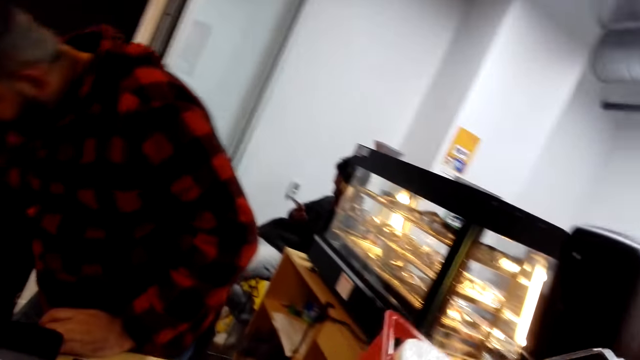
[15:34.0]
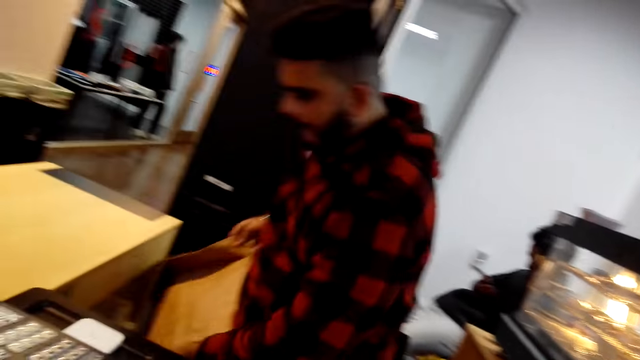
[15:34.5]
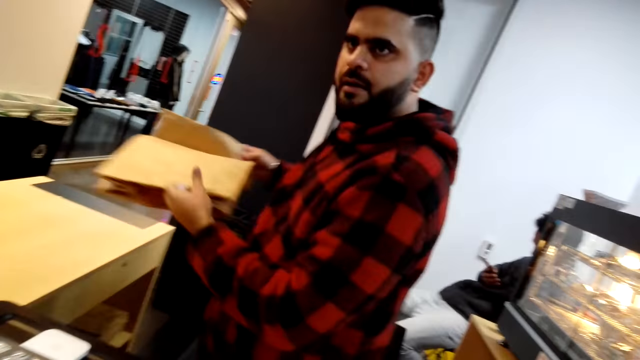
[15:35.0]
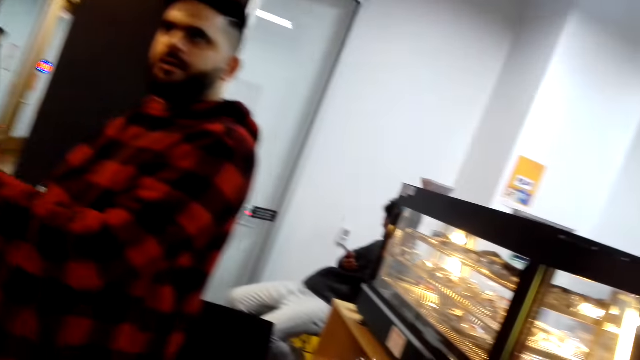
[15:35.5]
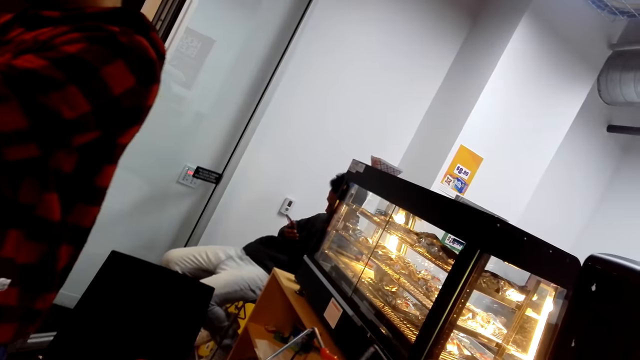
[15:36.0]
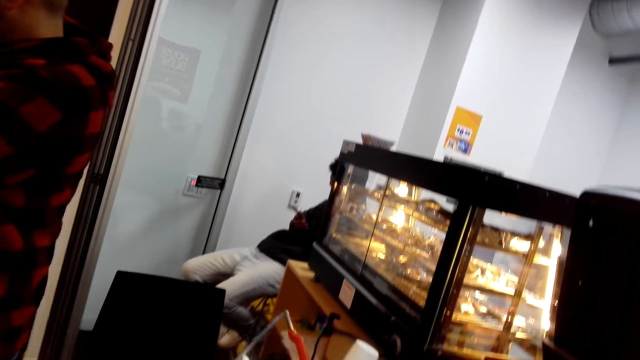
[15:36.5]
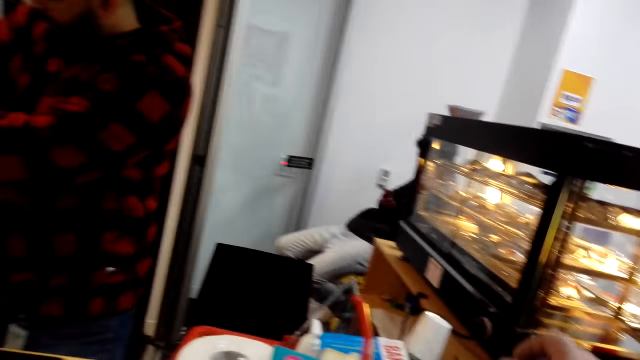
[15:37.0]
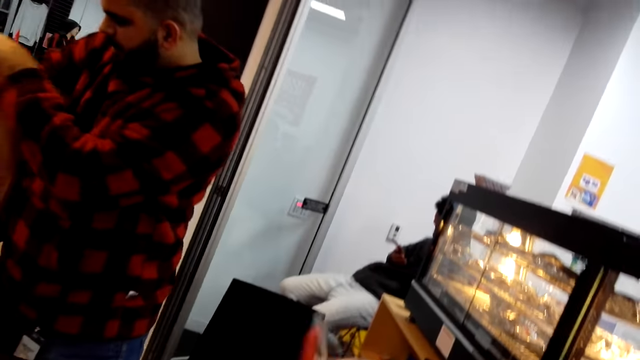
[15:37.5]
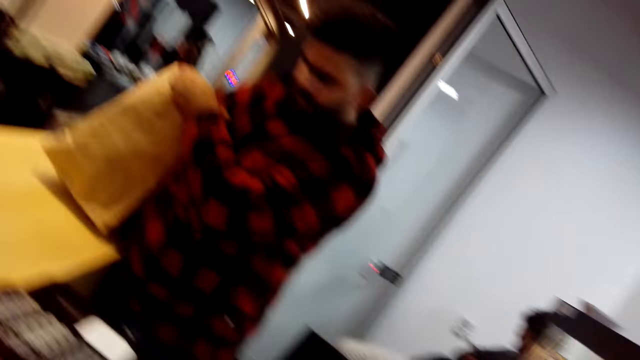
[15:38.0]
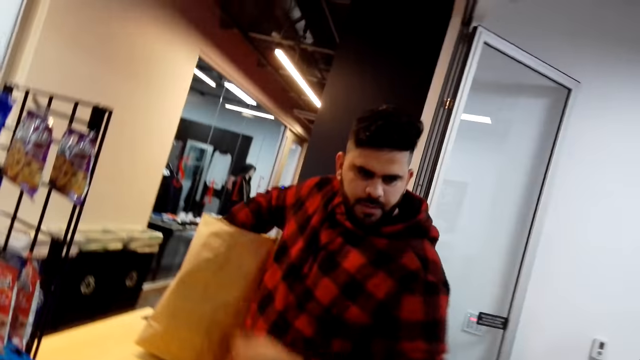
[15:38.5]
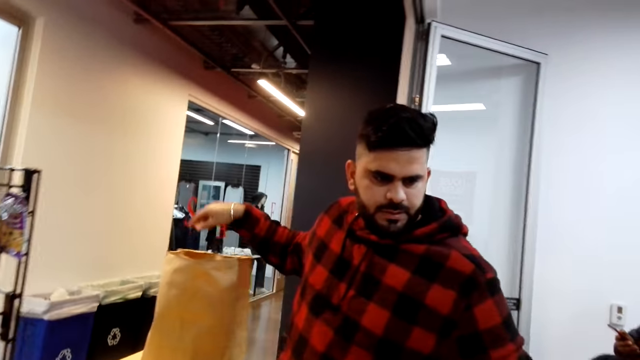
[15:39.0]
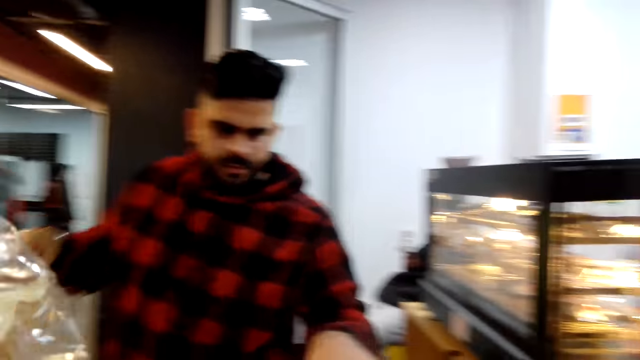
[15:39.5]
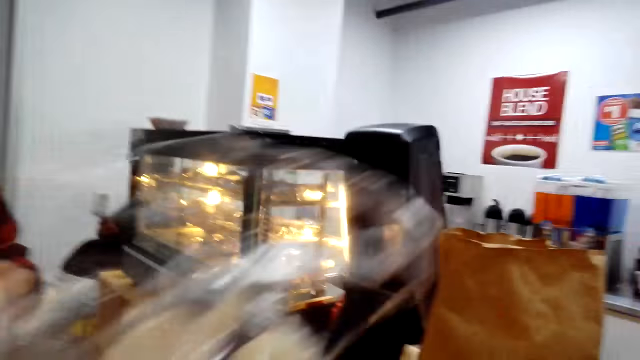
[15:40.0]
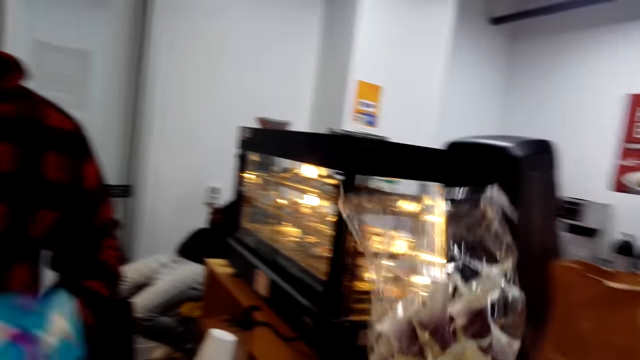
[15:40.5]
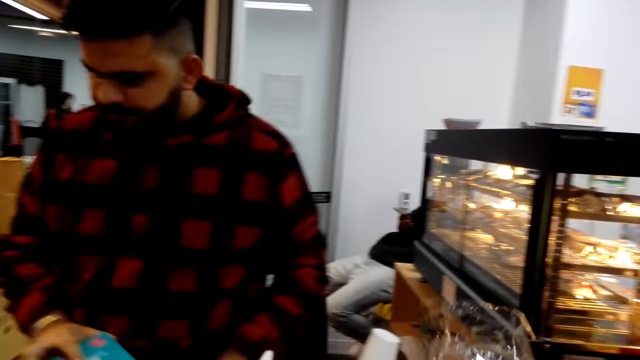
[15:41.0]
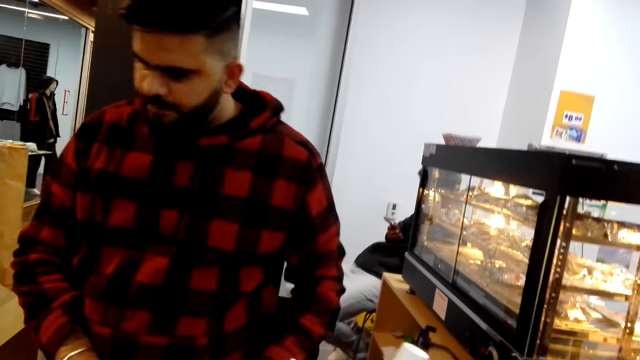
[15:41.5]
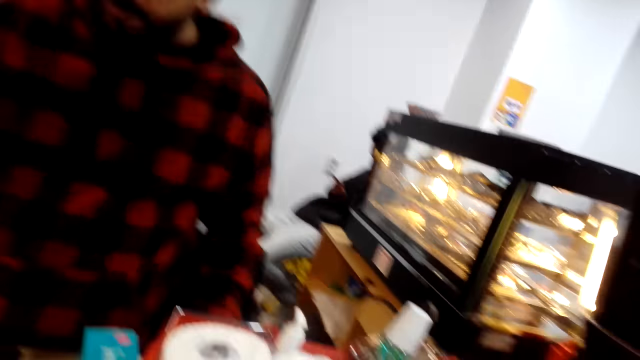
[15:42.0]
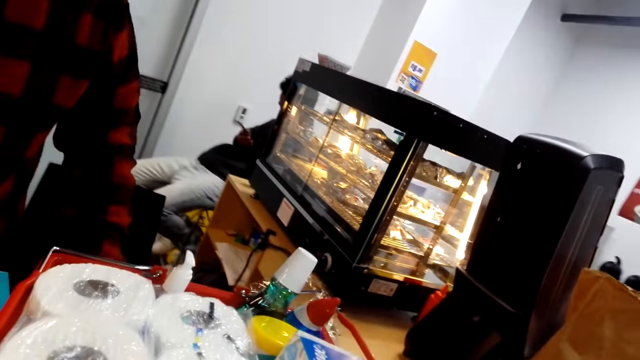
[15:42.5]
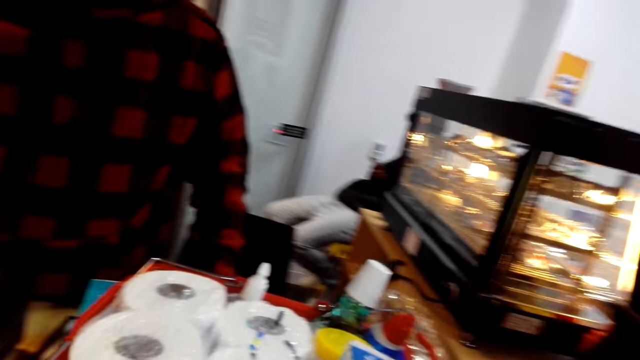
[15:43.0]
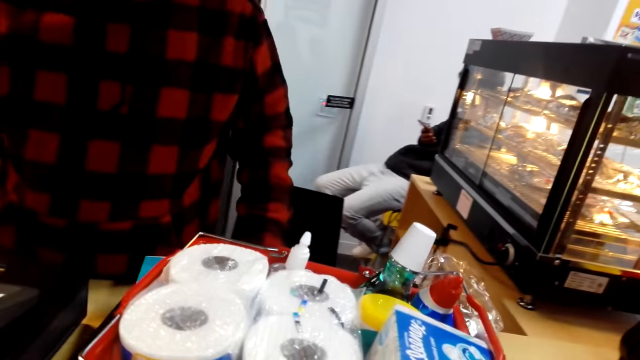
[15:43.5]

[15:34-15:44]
A man picks up the envelope. Another man looks at the phone. The camera wearer looks around and talks to someone. The first man moves the hand. The camera wearer moves the hand and looks around.

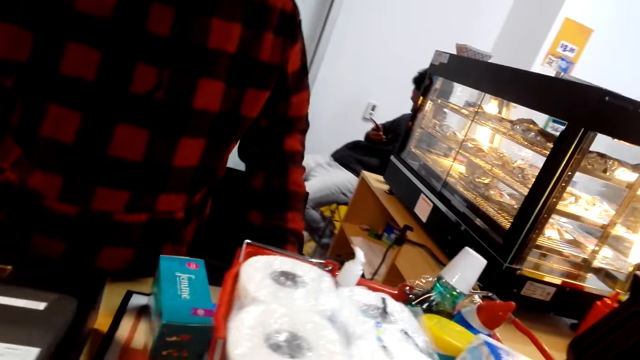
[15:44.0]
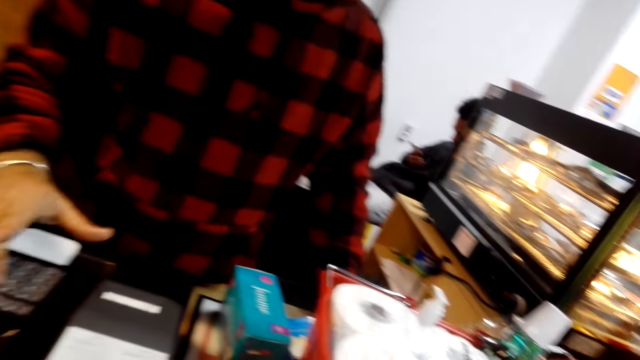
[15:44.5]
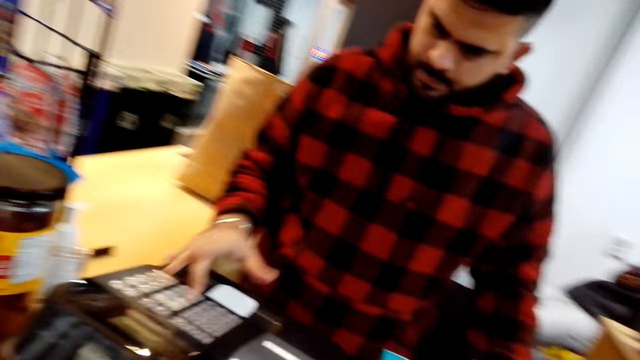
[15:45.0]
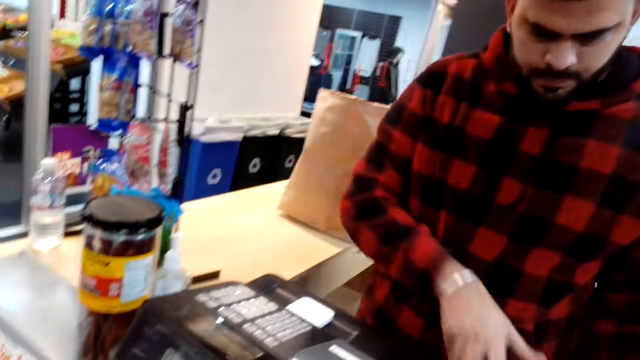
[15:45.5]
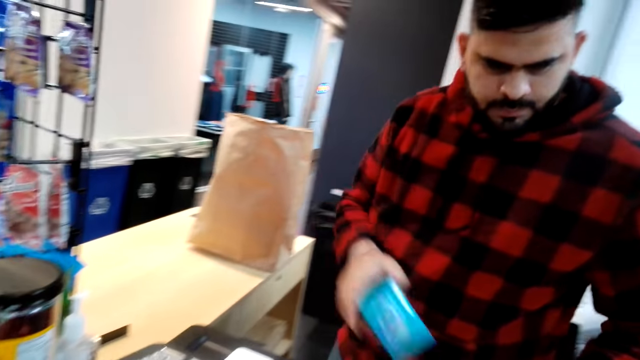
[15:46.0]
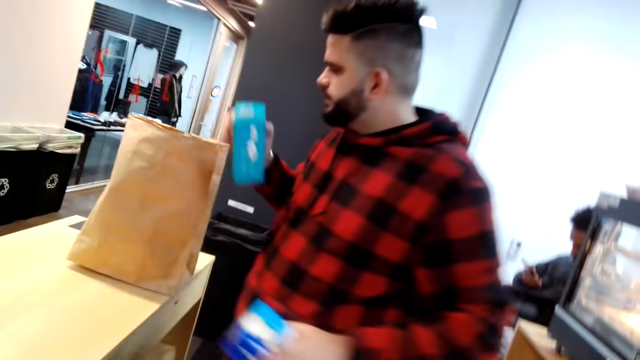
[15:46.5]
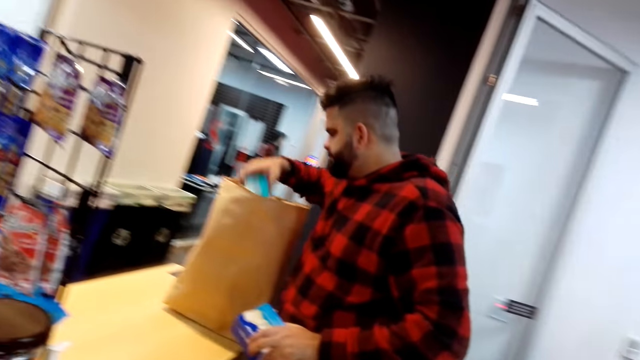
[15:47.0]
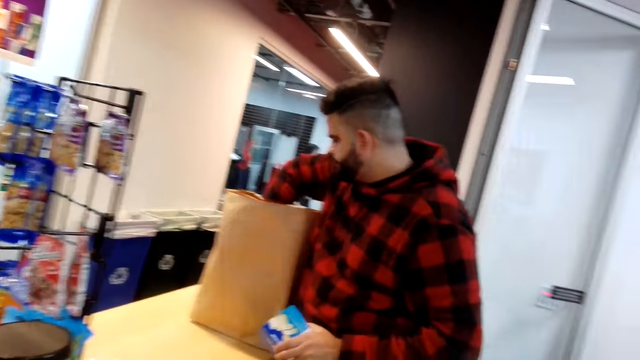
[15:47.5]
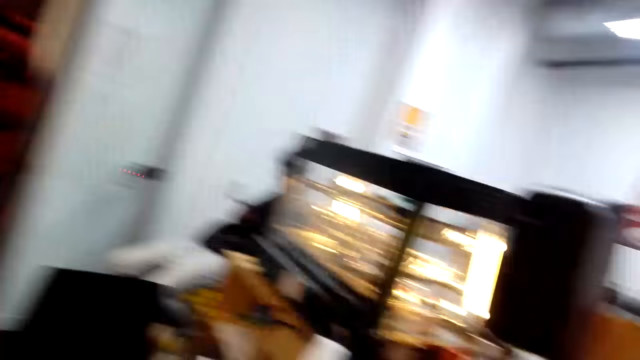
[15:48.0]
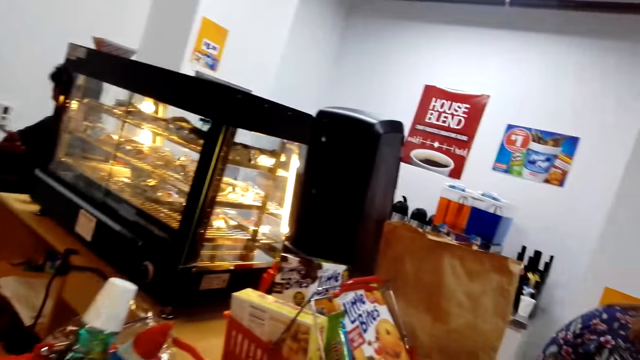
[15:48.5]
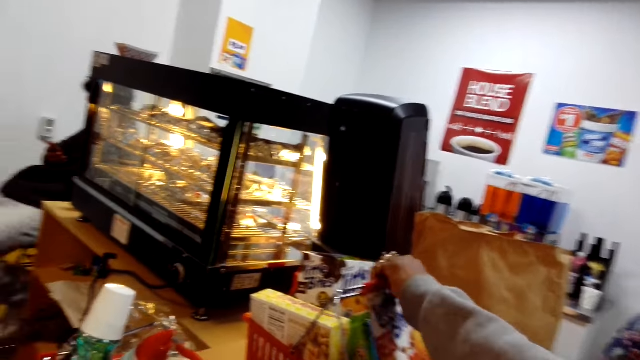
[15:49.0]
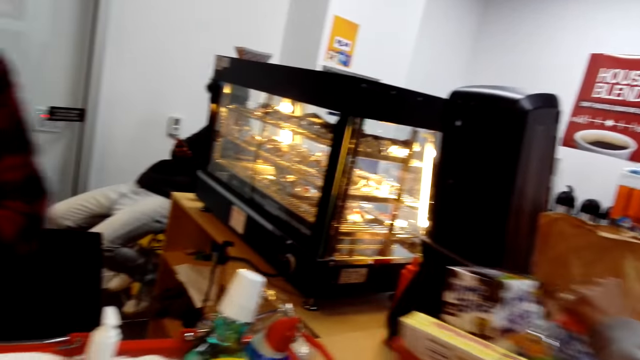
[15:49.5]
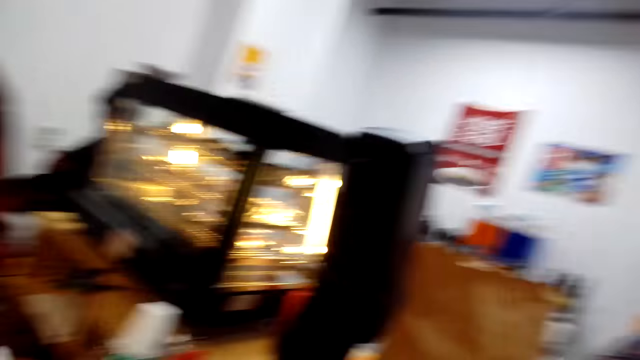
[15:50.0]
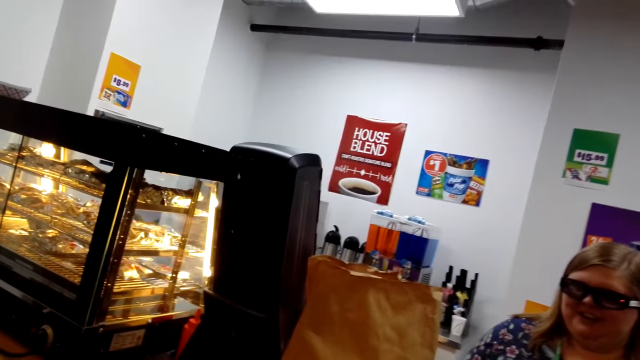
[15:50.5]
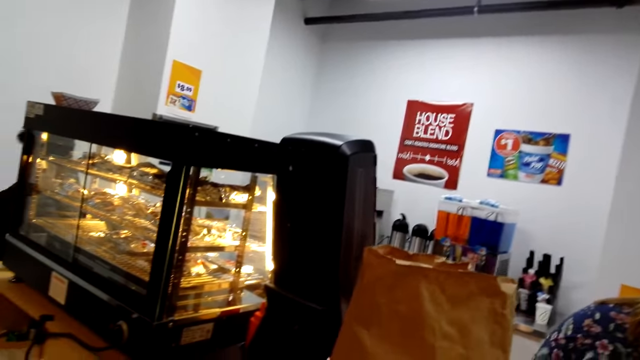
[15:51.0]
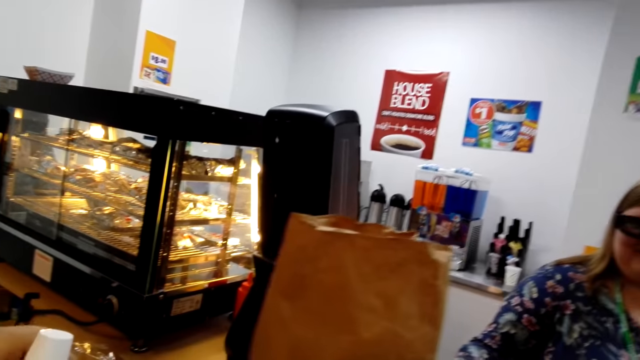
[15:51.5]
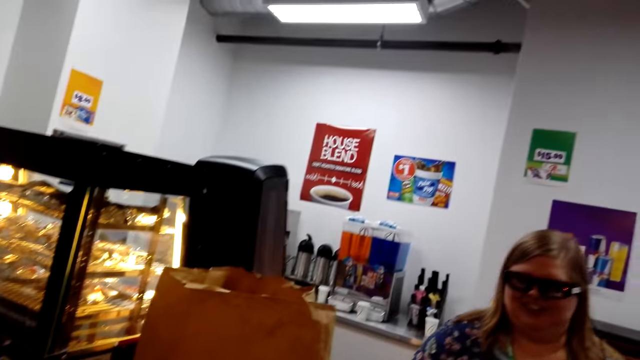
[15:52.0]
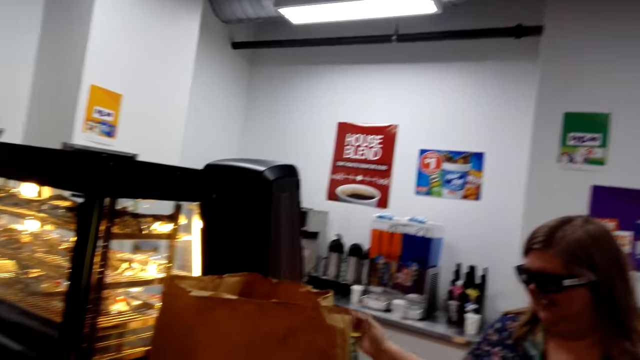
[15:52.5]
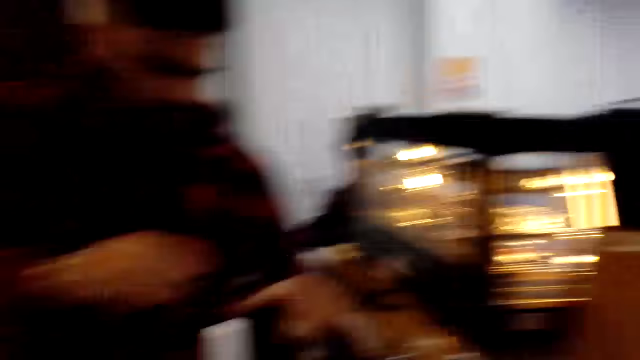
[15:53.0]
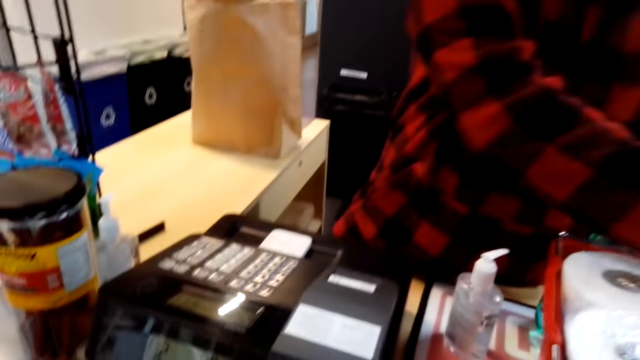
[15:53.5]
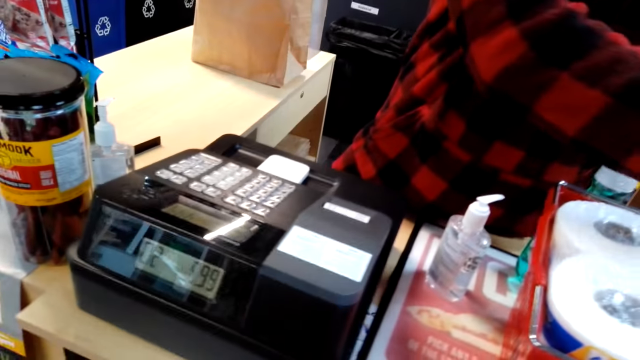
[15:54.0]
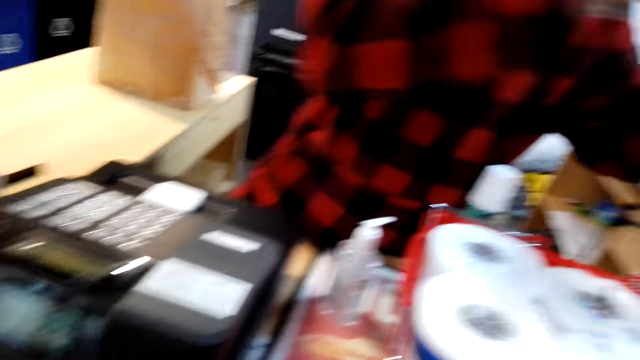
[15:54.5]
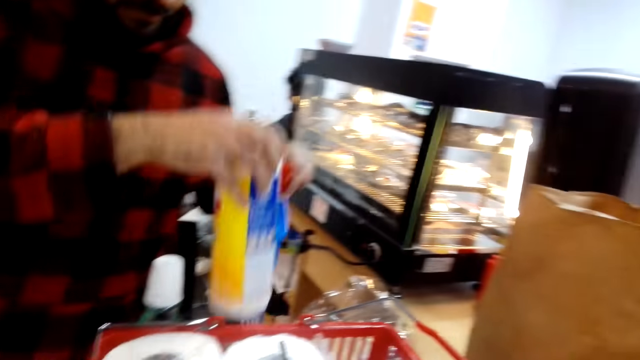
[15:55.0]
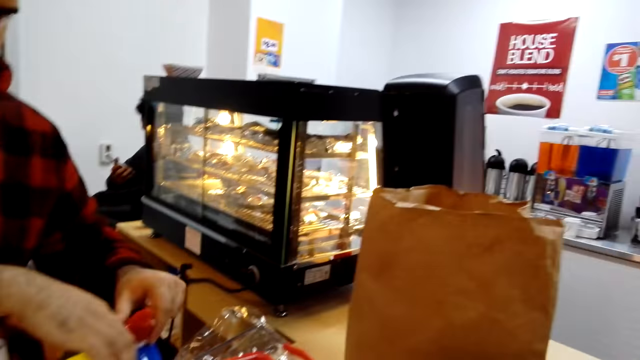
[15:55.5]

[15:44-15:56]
A man operates the machine, picks up the box, and puts the box in the envelope. The camera wearer looks around. Another man picks up the box. The camera wearer looks around and laughs with someone. The first man arranges the packets.
